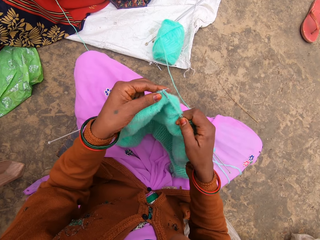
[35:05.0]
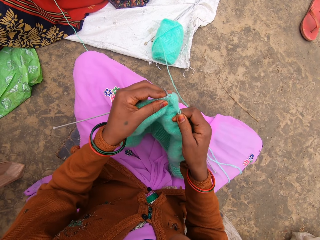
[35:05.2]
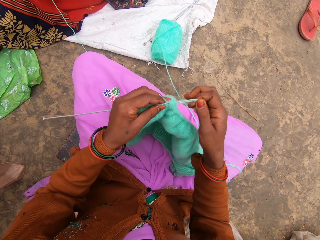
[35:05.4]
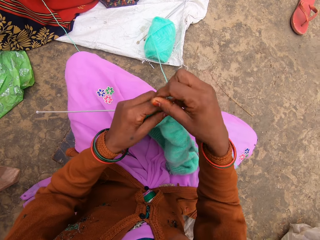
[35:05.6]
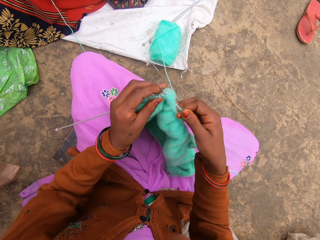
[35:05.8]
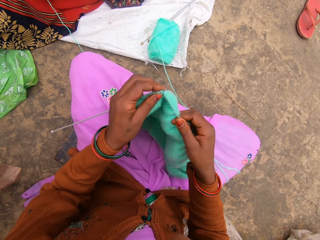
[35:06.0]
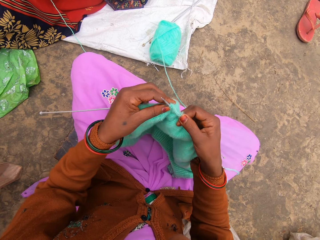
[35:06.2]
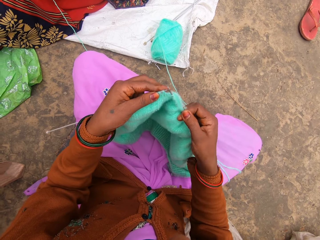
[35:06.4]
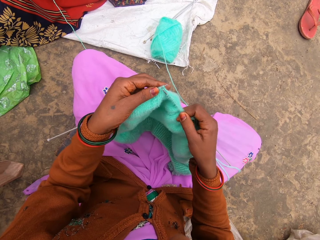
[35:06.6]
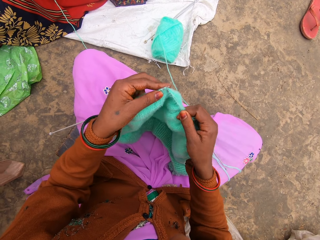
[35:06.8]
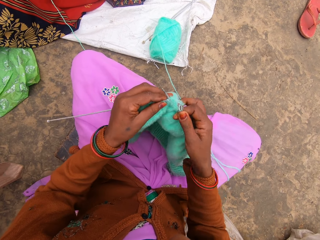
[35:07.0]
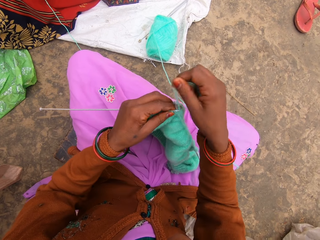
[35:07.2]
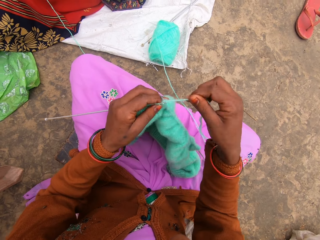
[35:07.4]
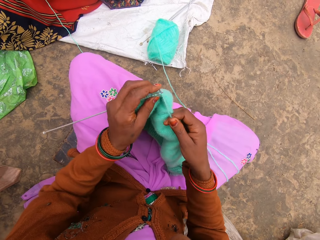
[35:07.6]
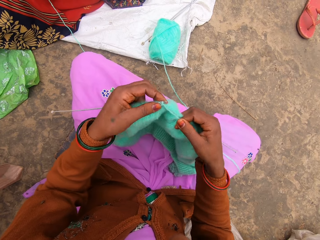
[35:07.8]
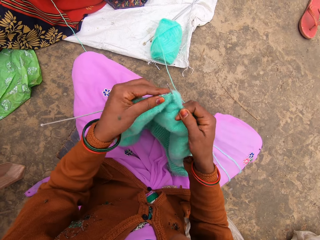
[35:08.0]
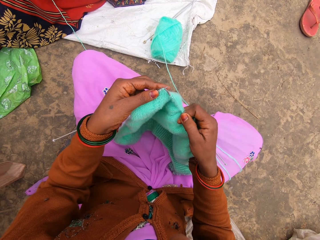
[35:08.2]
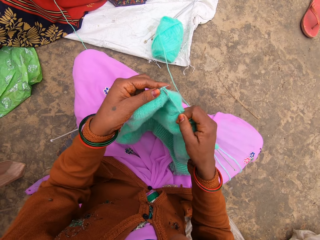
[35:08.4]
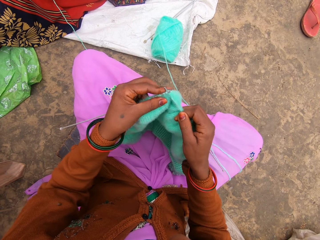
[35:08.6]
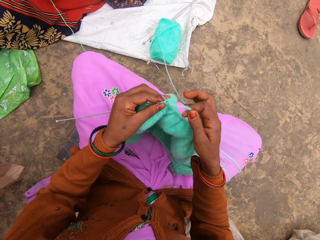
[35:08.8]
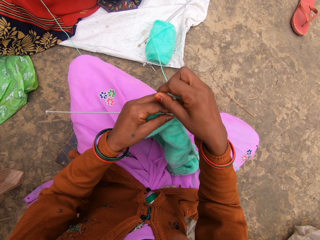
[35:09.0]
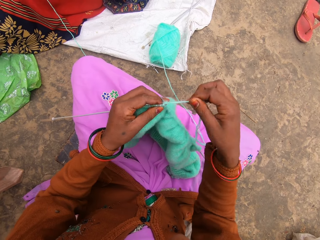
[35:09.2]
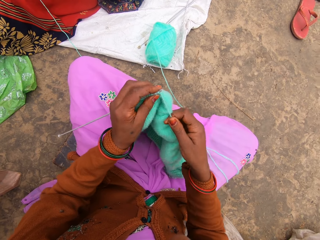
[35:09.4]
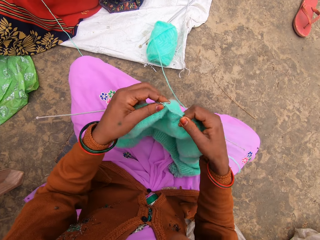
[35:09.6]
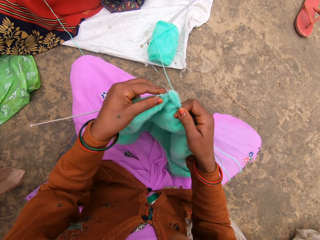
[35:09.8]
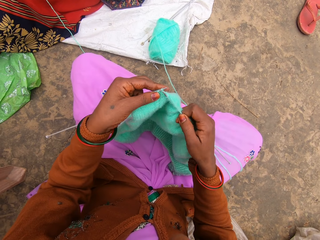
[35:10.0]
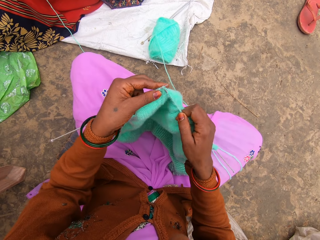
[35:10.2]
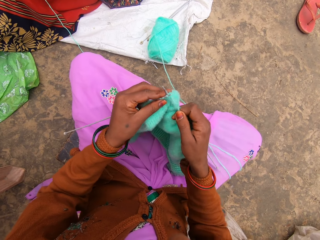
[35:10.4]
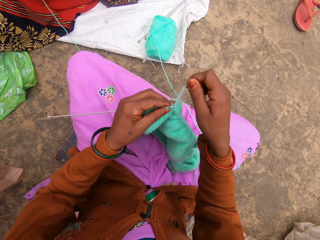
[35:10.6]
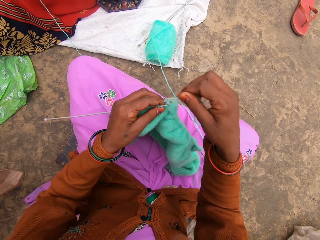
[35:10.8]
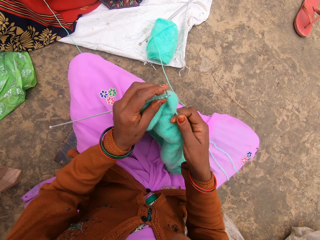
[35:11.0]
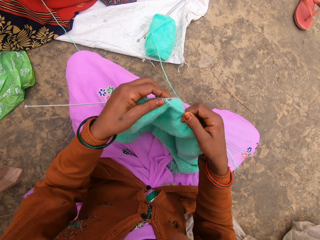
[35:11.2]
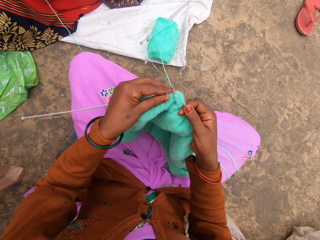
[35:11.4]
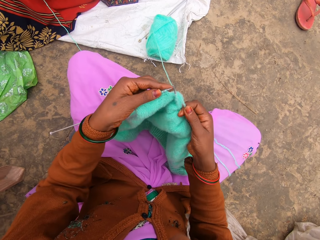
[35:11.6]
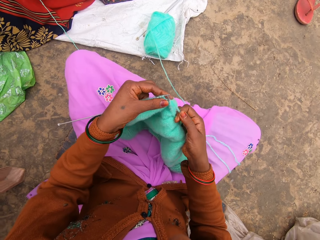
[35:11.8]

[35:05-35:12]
The camera wearer starts to knit.

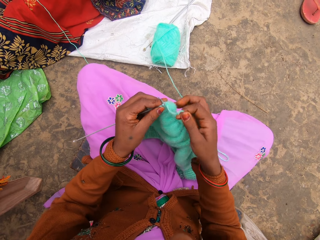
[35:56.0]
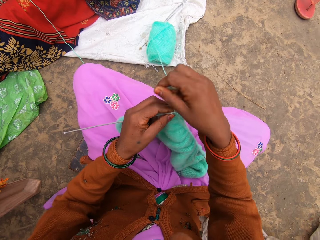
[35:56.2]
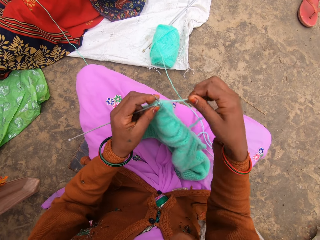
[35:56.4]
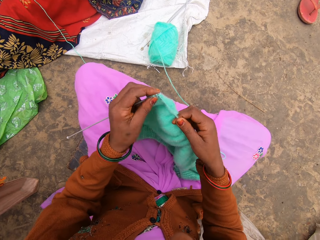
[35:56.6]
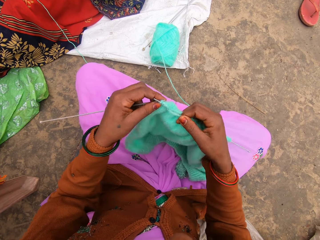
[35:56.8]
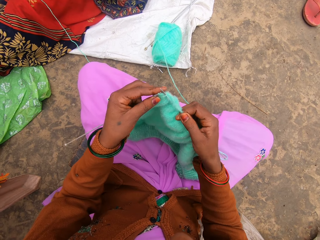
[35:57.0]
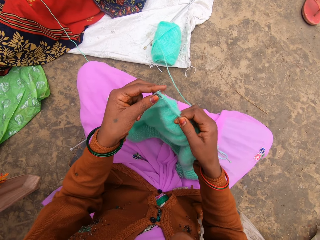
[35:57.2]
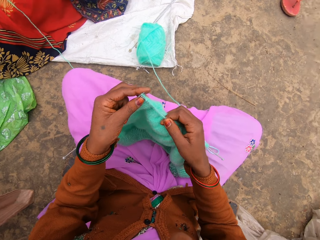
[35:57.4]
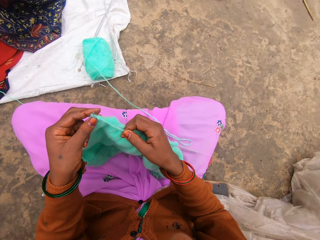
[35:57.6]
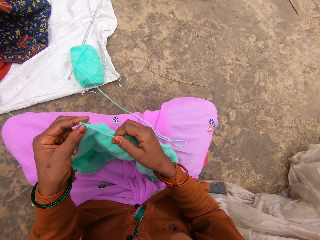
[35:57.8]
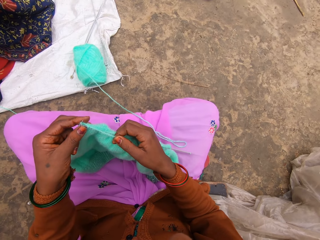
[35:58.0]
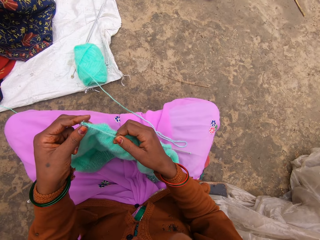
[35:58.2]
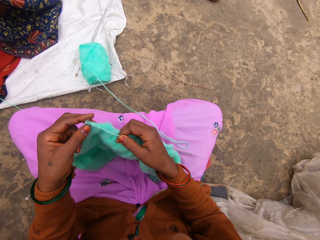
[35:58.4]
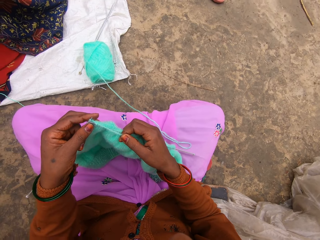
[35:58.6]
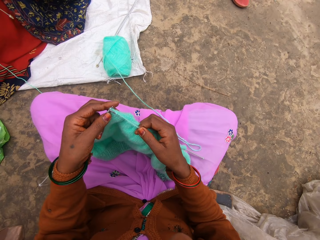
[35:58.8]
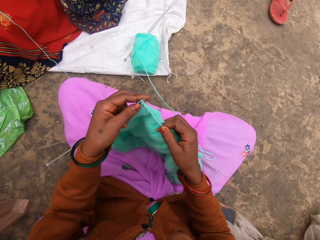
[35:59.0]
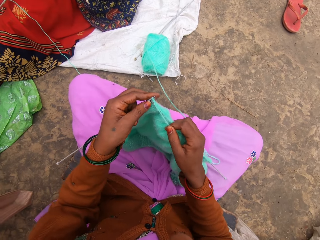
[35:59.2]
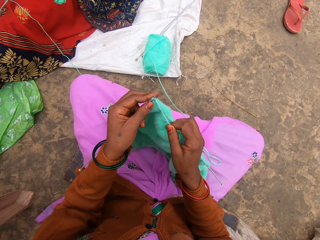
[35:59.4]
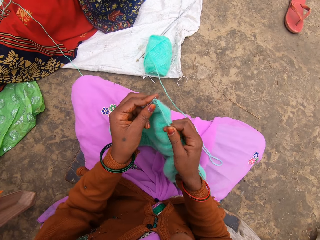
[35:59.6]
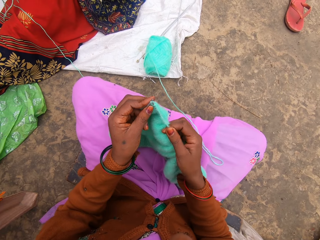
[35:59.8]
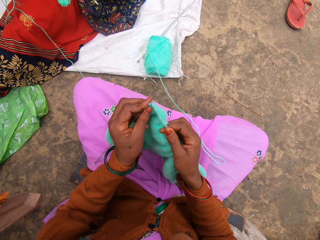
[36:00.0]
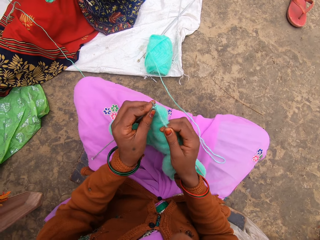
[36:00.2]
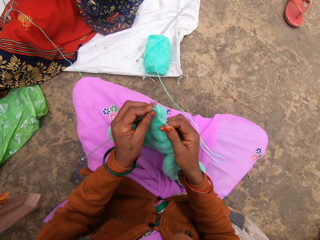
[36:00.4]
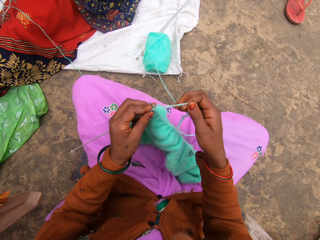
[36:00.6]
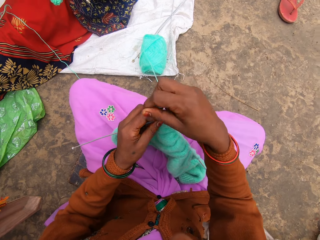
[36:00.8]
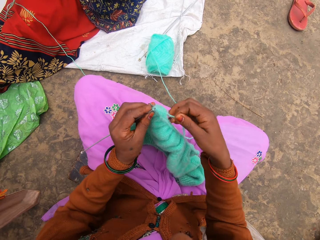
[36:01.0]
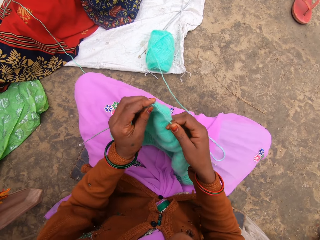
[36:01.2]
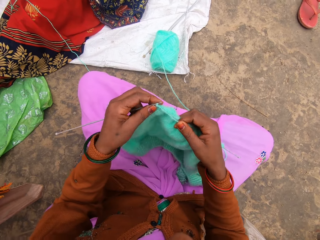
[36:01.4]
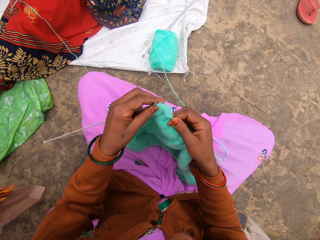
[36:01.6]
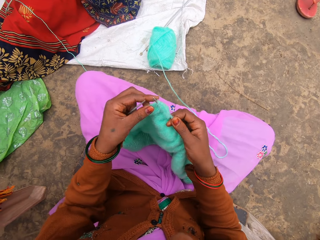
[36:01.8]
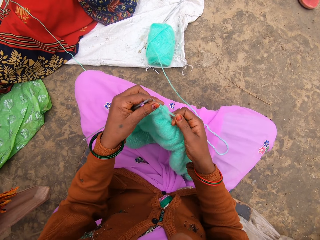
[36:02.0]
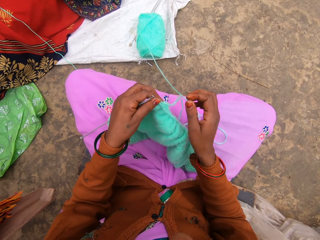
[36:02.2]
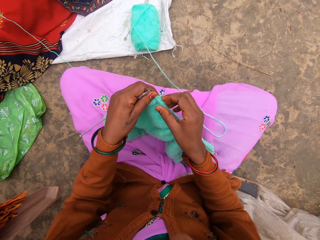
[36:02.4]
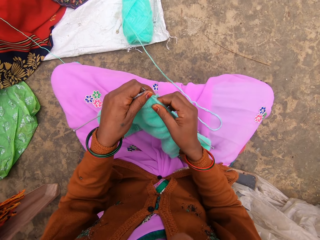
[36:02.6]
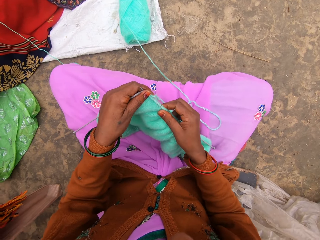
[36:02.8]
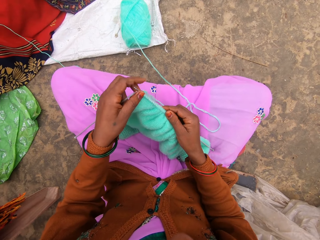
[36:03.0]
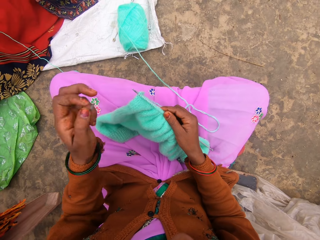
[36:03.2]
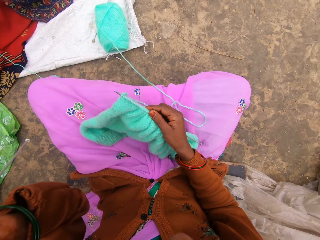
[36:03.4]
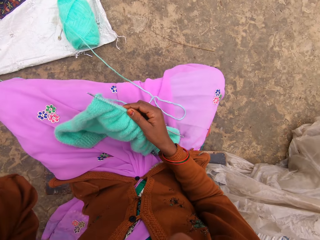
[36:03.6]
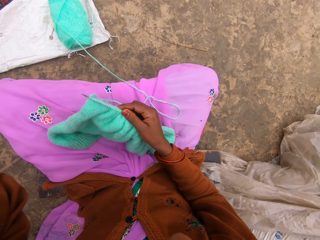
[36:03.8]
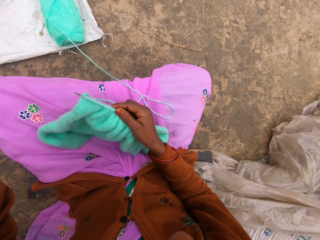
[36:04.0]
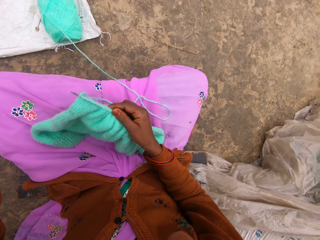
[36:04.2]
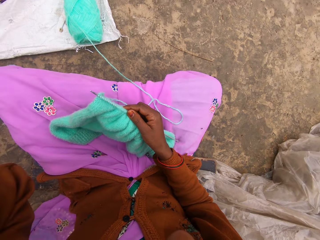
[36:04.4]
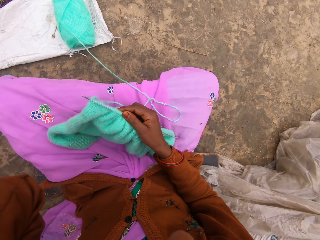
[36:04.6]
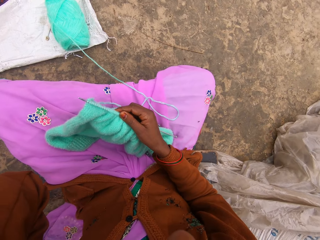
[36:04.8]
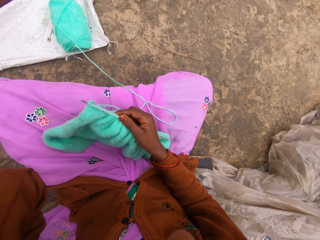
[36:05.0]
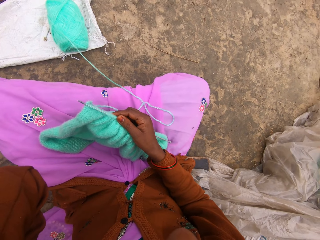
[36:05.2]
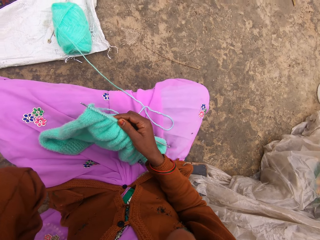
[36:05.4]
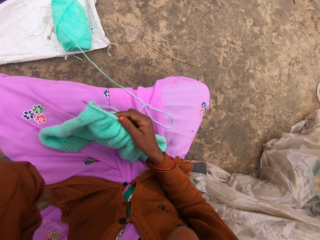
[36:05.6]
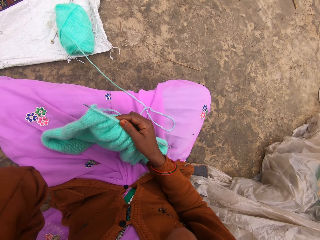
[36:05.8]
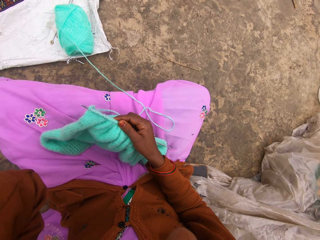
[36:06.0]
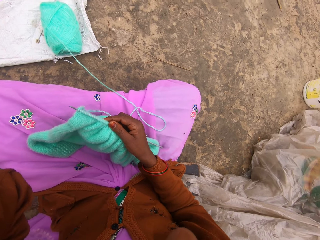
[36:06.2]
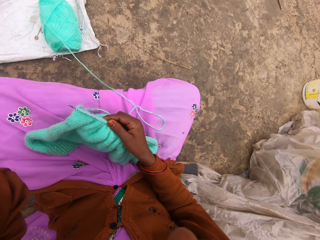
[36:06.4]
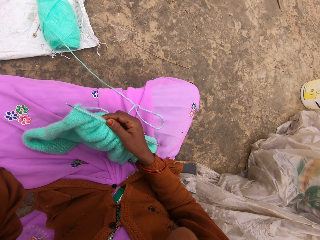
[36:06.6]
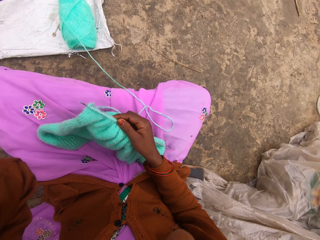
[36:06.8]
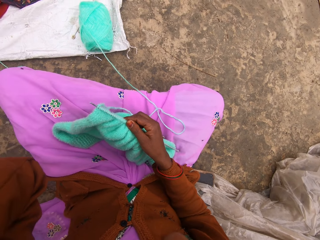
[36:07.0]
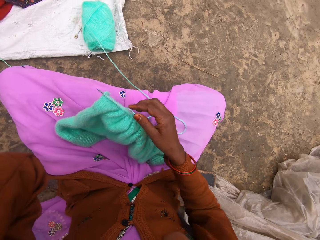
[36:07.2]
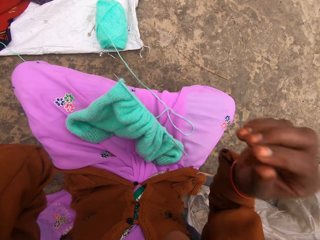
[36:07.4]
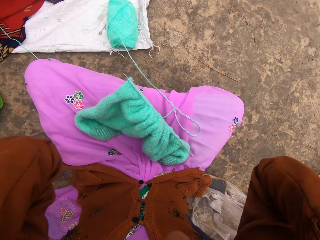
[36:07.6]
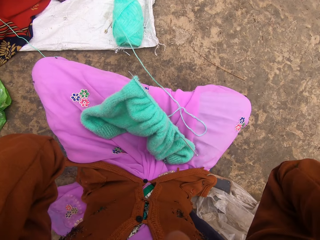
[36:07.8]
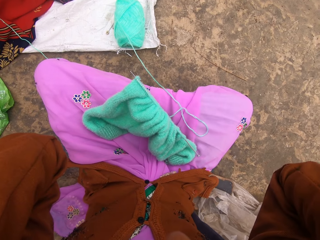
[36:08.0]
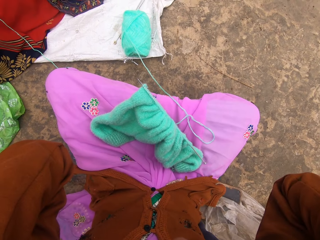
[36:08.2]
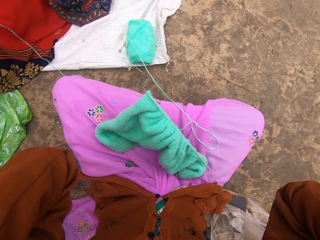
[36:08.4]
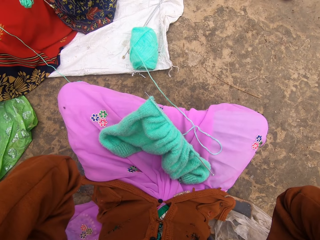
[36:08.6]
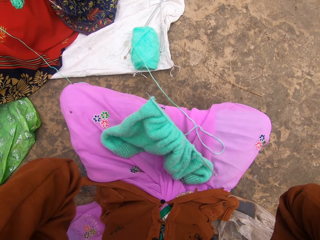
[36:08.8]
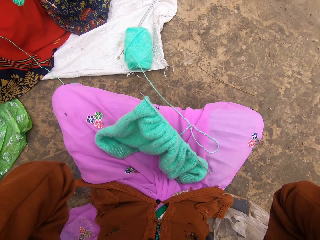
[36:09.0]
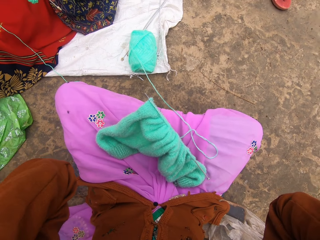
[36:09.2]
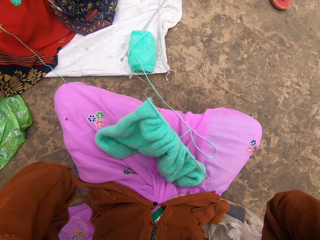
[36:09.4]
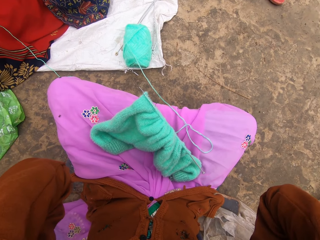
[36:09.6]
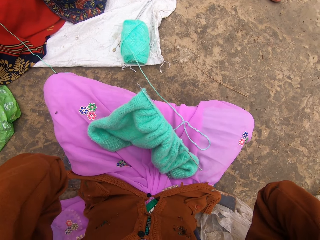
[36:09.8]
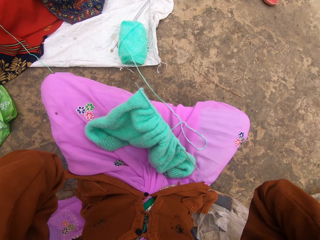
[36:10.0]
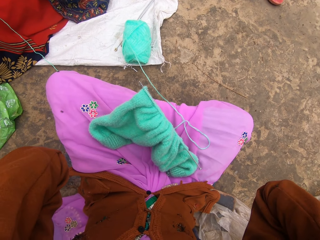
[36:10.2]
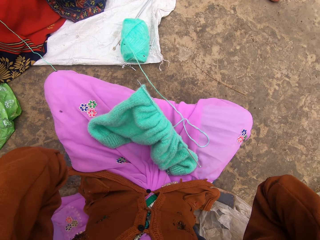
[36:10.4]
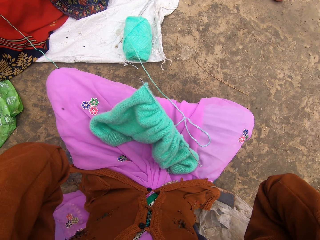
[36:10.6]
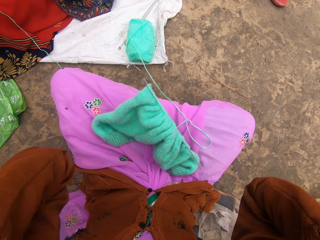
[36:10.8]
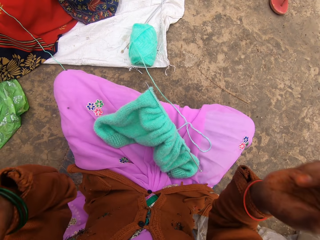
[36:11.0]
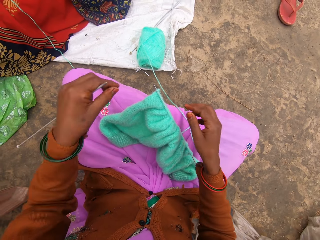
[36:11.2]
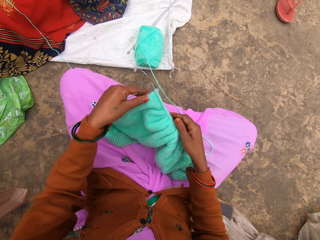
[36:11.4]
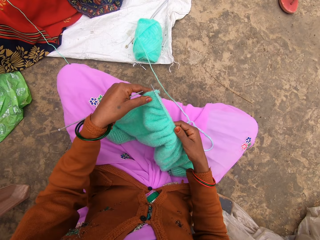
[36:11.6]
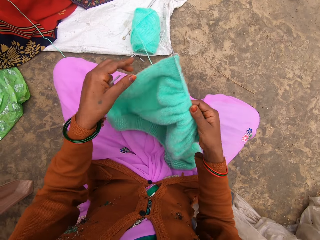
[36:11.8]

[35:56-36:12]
The camera wearer looks around. They knit. They adjust the camera. They touch the camera.
